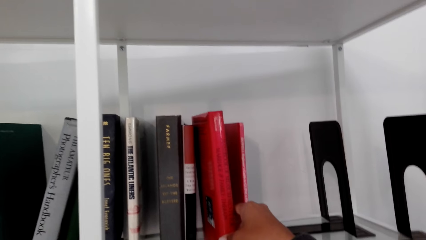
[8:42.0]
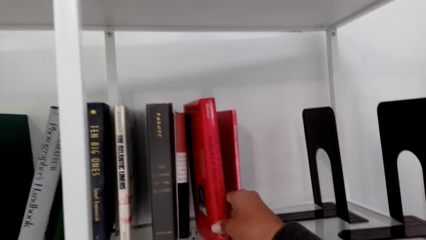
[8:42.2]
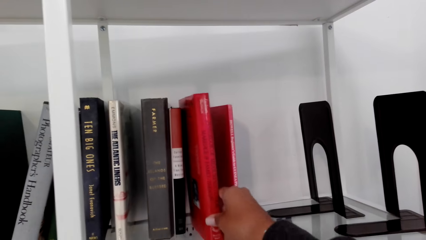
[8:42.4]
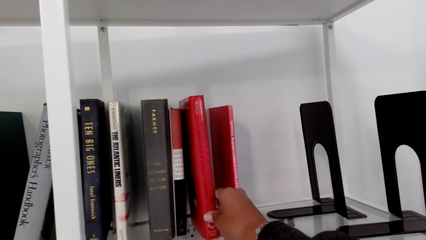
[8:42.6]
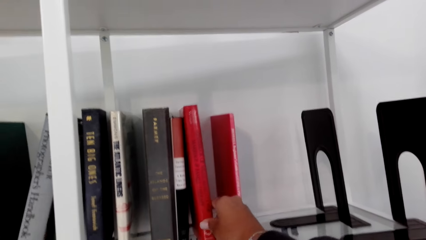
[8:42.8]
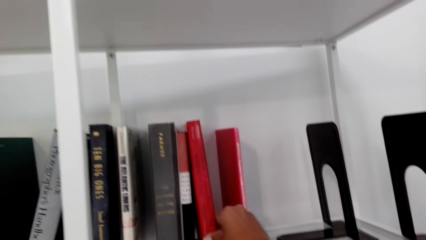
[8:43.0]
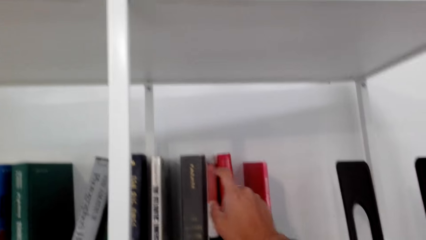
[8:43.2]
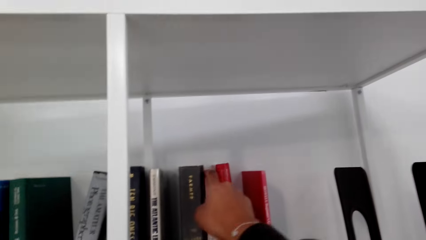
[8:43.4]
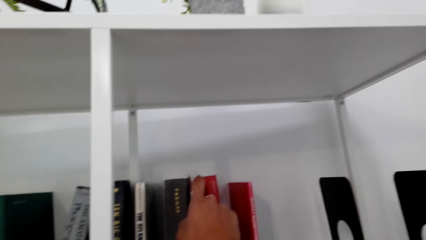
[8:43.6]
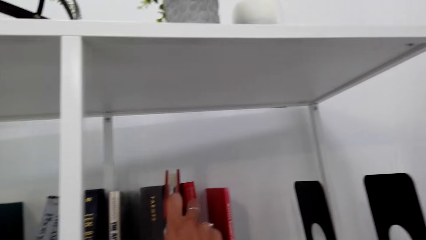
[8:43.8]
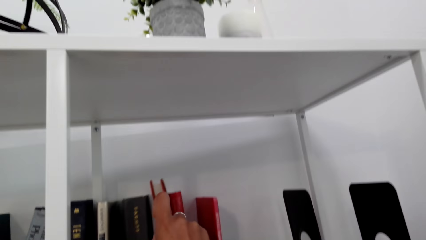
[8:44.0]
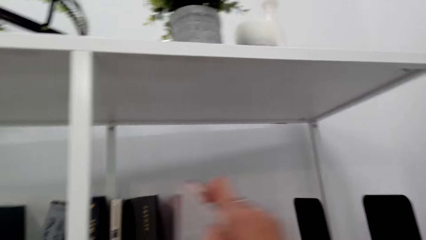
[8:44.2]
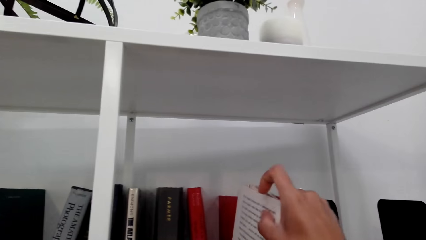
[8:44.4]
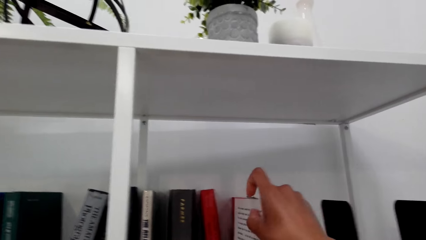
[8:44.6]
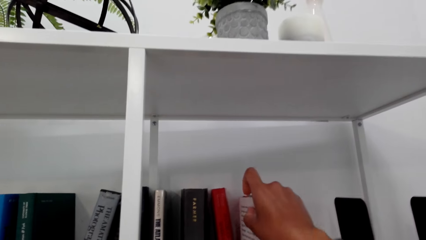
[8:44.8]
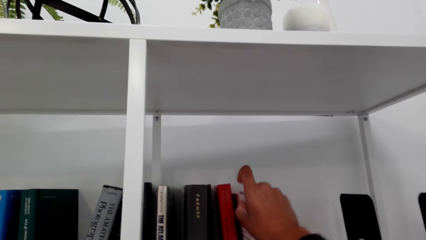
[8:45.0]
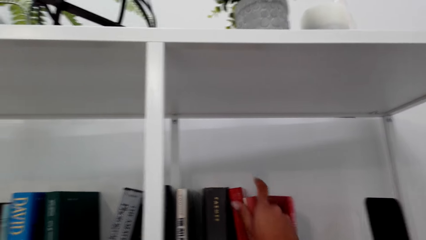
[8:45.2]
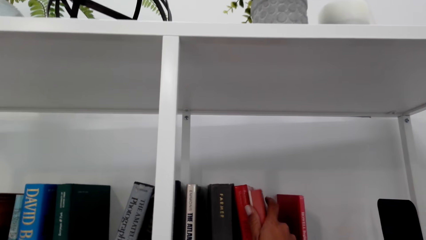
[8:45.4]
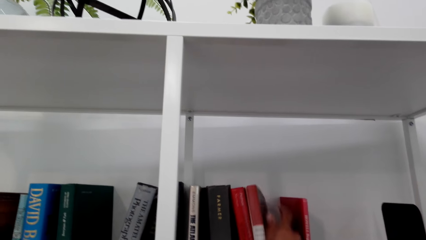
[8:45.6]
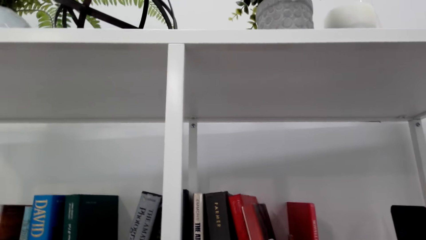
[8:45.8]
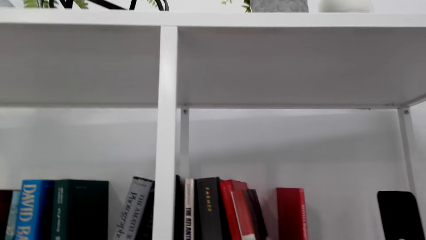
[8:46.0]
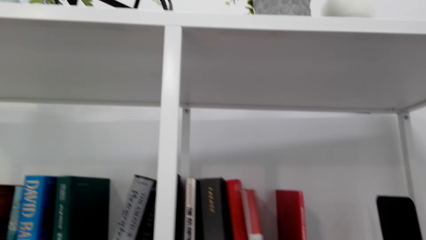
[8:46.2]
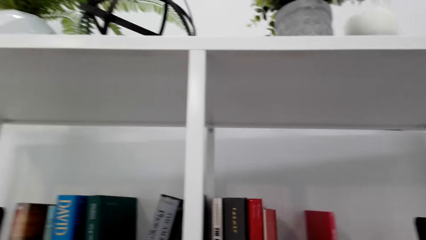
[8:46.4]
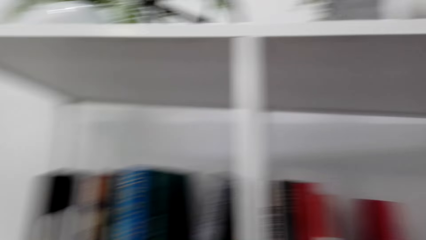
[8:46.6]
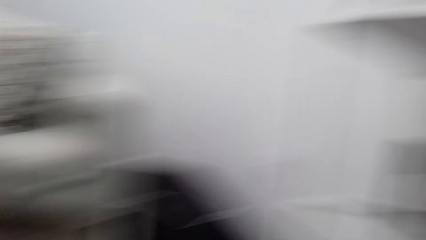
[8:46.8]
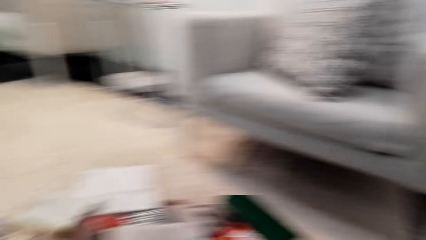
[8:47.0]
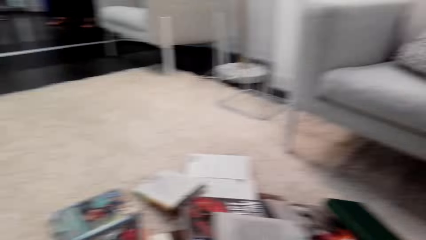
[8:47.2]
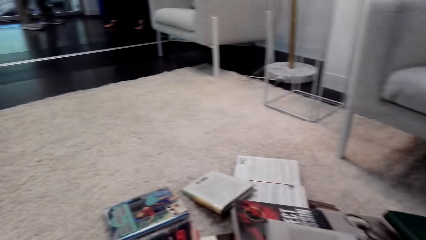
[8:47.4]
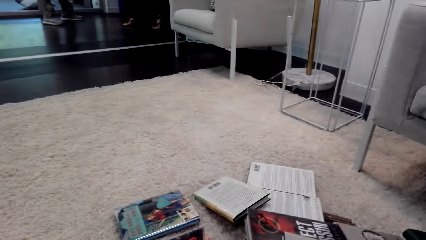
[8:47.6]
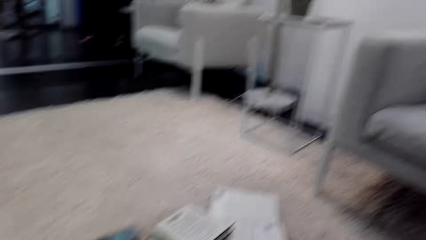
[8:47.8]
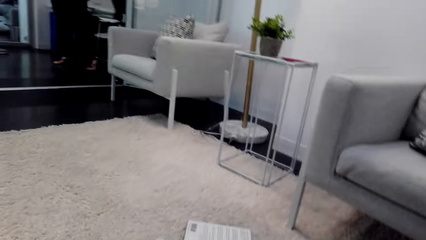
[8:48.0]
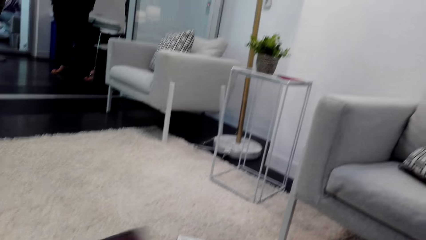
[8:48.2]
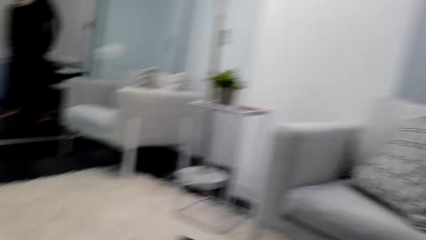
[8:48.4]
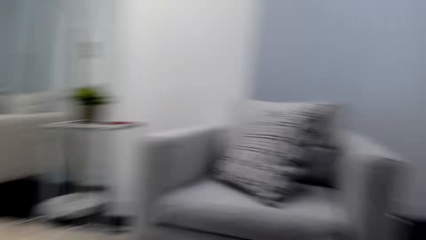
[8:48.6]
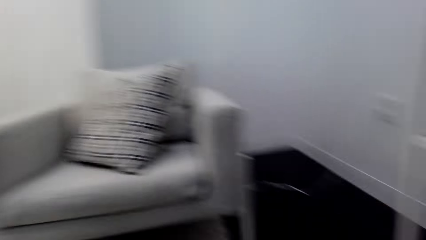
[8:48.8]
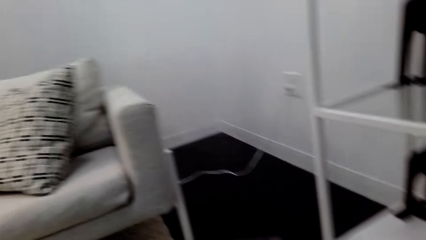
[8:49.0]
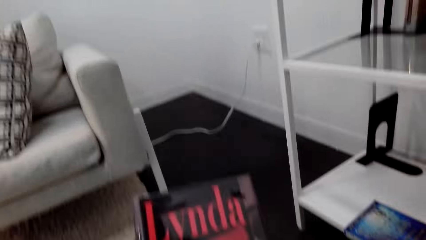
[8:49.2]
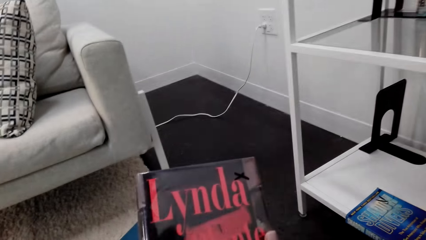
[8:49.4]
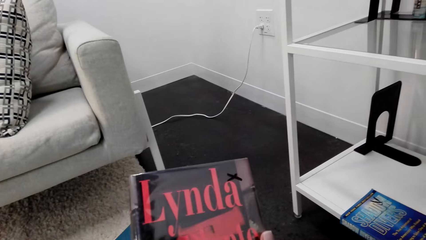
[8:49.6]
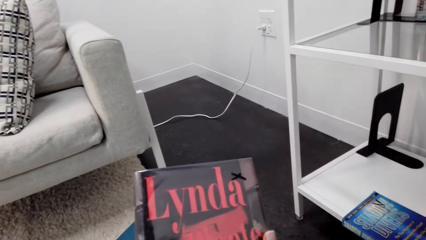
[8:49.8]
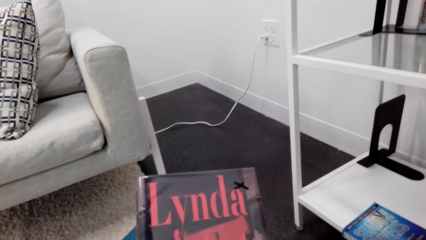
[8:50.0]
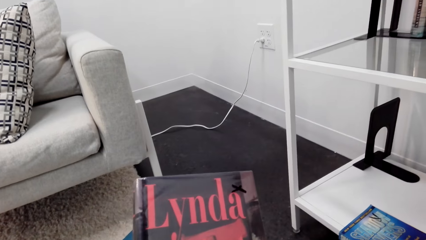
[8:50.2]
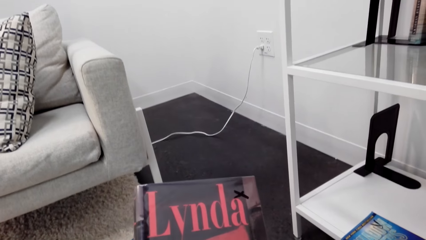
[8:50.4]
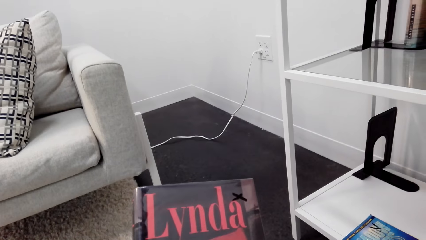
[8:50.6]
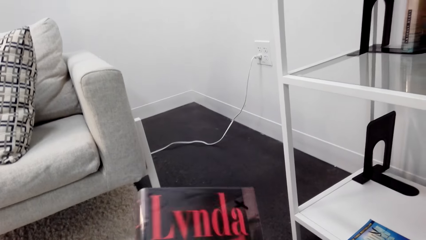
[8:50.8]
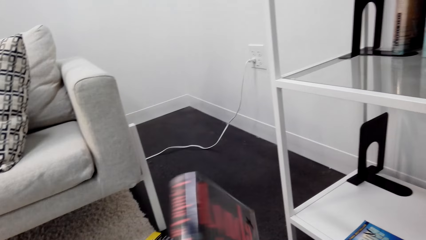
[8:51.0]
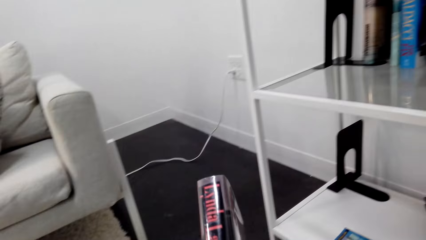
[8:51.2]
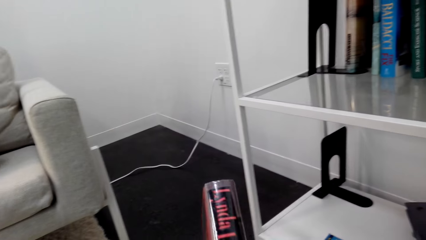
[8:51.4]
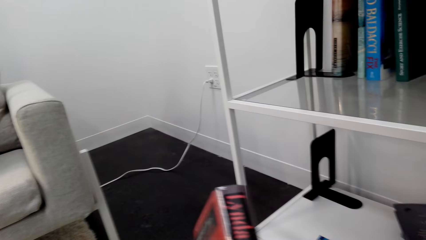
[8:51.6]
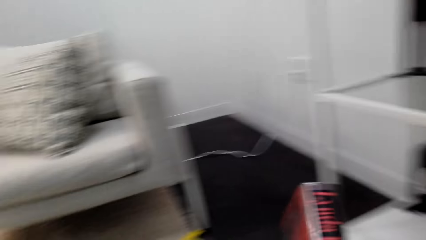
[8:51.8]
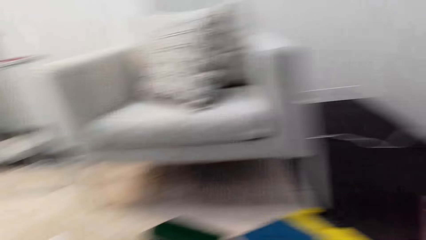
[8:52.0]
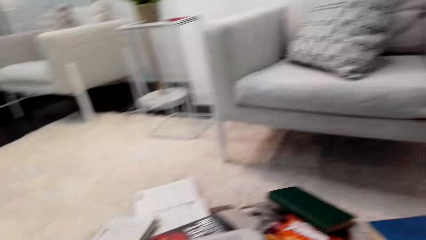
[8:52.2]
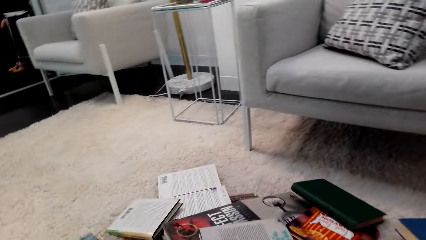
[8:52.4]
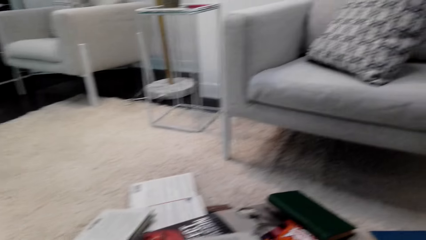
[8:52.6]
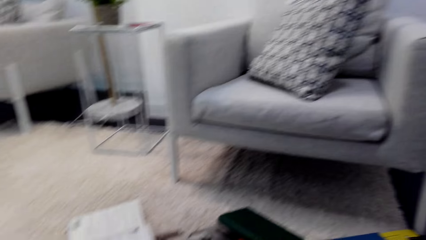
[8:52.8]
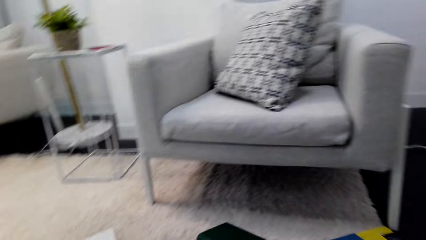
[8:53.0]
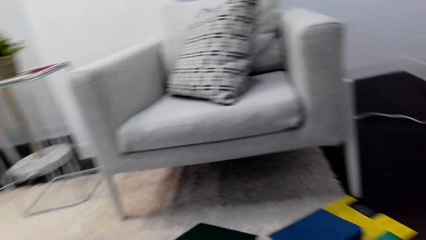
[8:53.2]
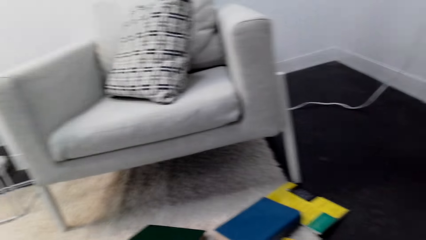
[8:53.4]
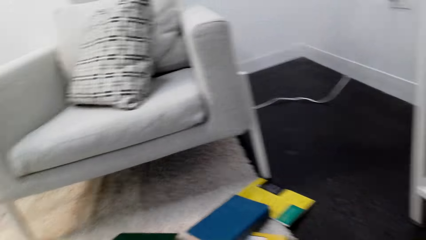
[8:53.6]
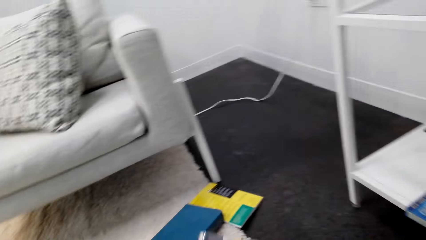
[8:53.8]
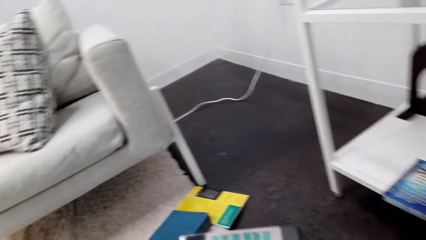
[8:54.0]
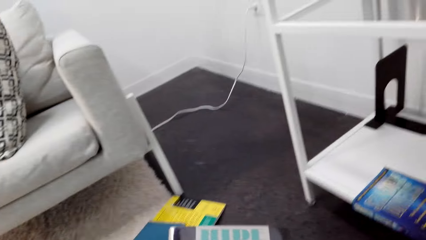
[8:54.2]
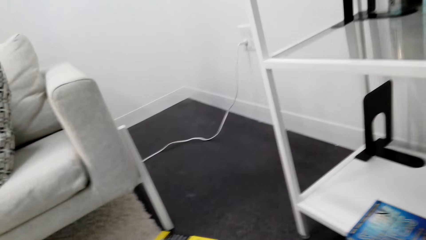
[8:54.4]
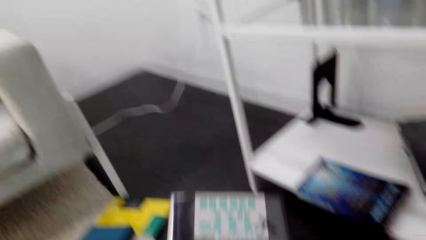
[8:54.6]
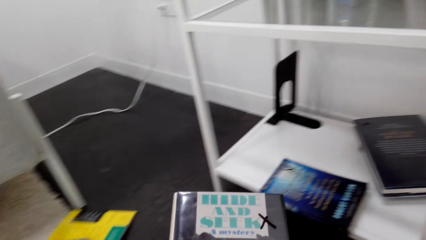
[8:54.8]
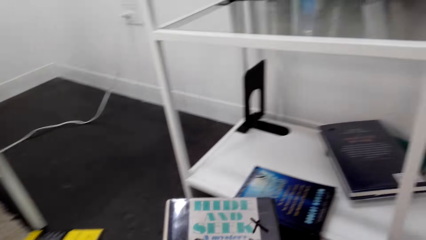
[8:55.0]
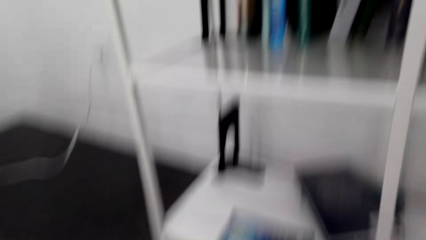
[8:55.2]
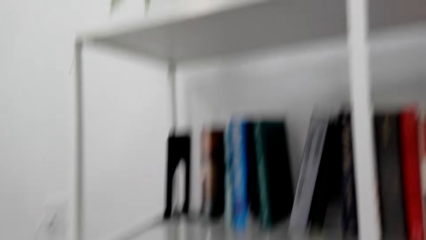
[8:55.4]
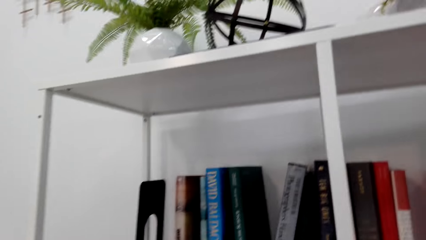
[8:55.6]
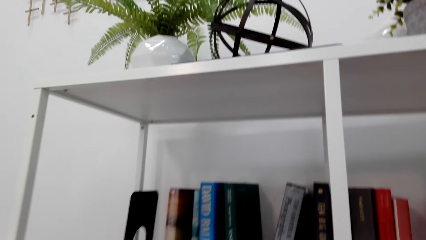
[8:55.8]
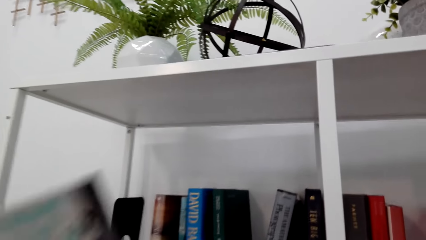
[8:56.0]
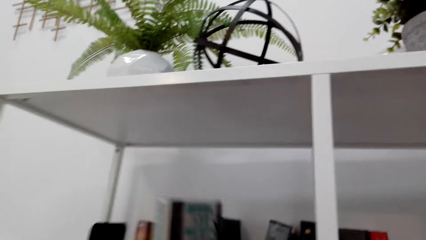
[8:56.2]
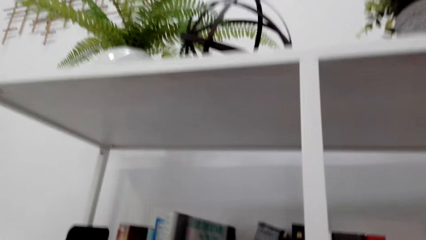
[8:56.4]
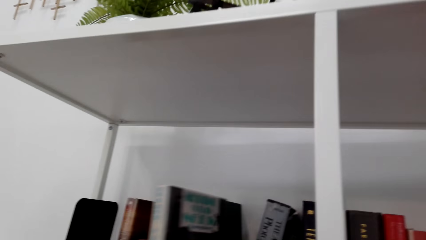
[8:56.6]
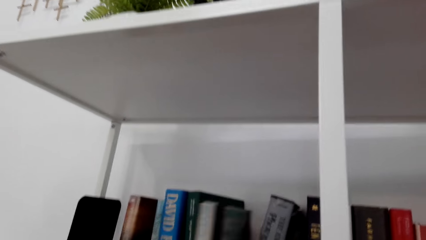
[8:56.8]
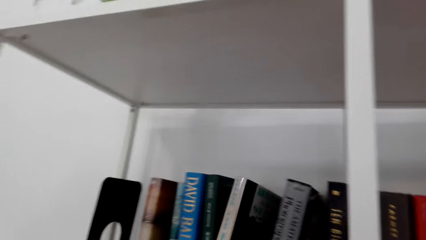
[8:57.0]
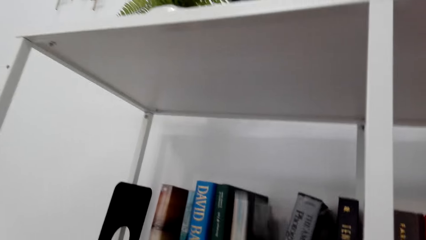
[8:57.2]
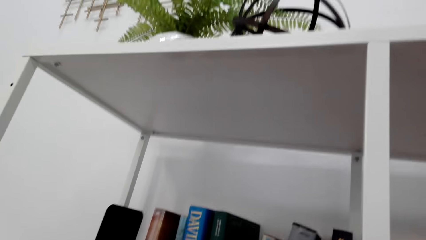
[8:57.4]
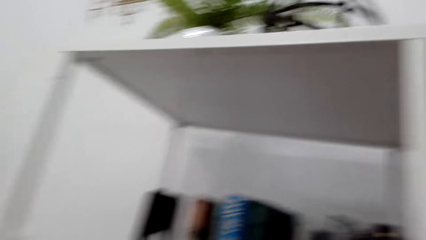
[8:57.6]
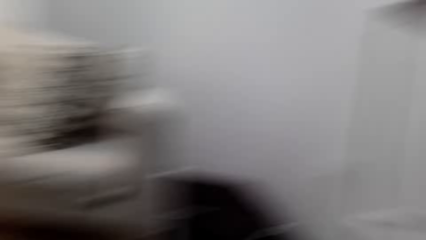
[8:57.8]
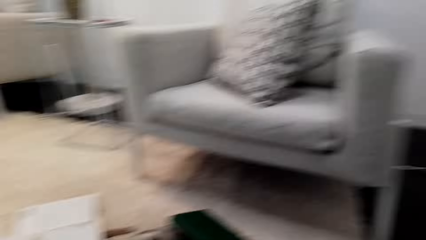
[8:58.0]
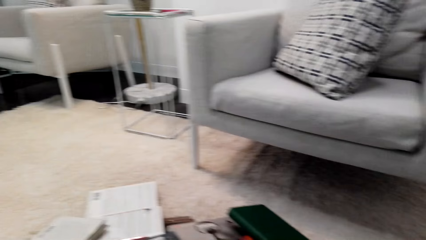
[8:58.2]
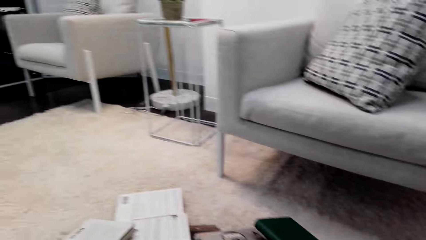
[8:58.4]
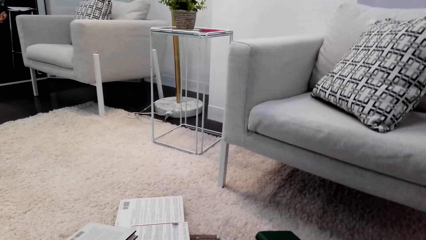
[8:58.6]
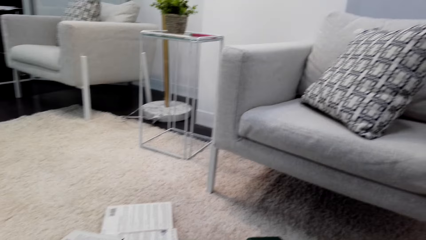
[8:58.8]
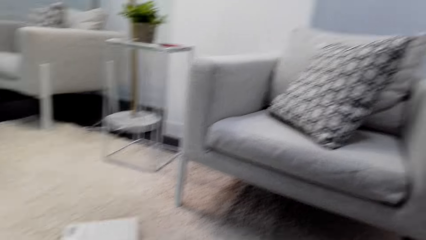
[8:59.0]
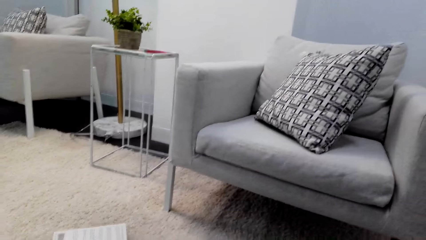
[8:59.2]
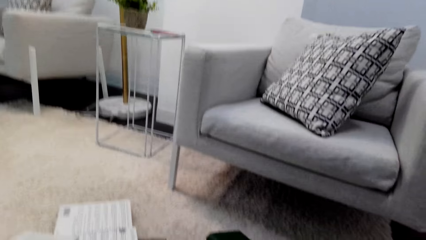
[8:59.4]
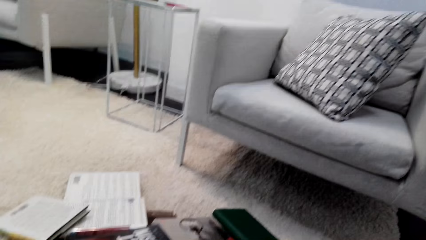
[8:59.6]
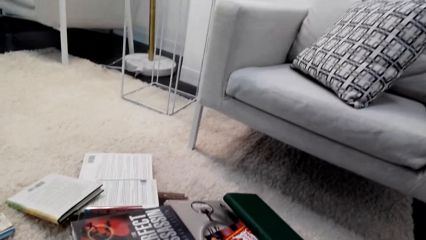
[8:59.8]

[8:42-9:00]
The camera wearer moves the book. They turn around. They pick the book from the floor. They hold the book. They turn around. They place the book on the shelf. They look left.
